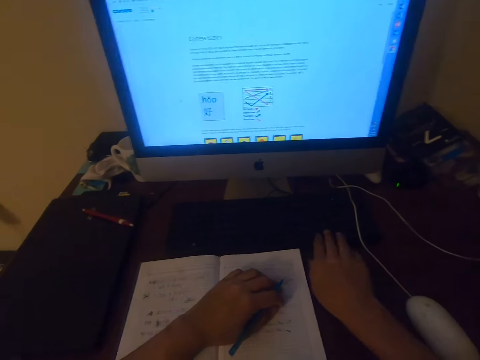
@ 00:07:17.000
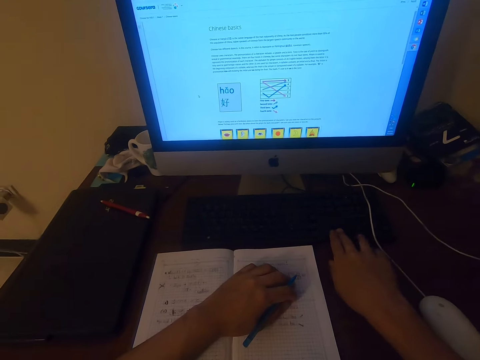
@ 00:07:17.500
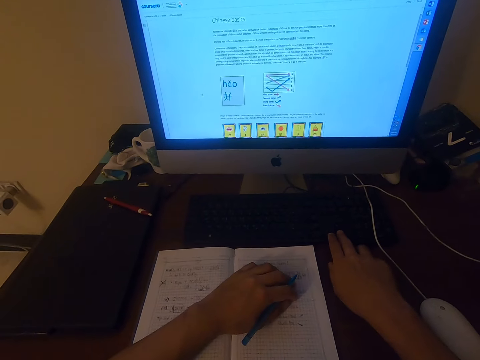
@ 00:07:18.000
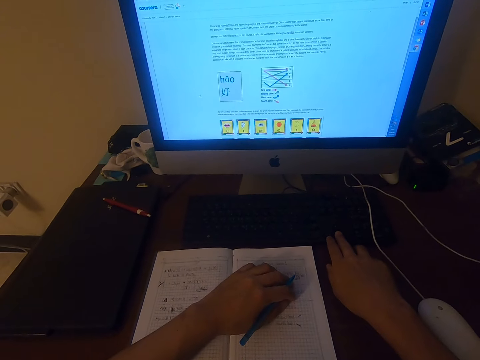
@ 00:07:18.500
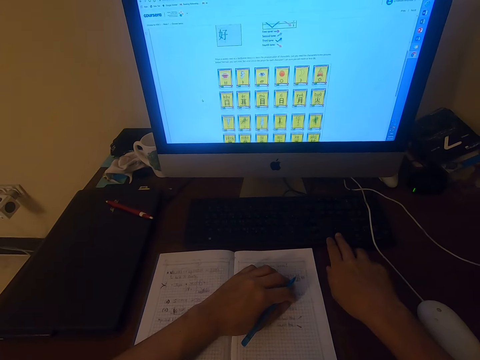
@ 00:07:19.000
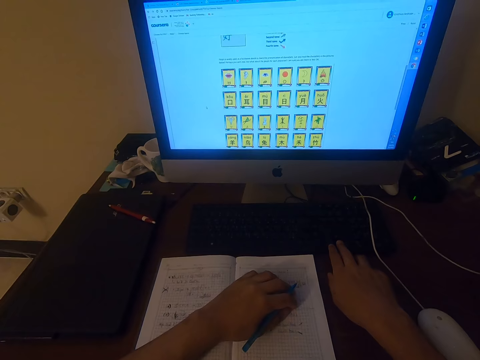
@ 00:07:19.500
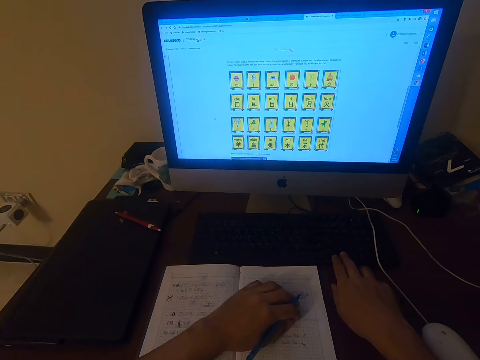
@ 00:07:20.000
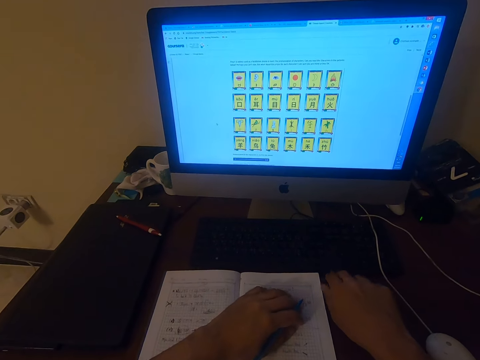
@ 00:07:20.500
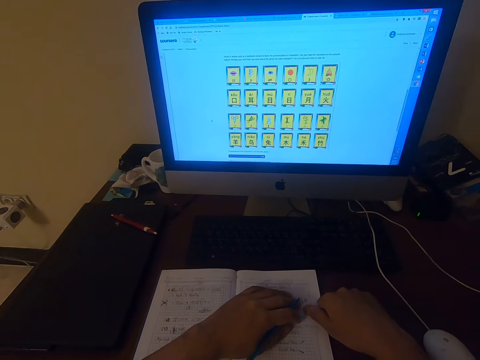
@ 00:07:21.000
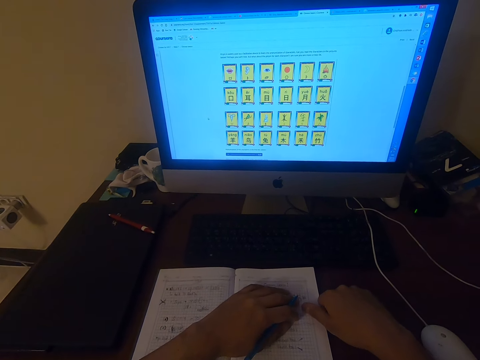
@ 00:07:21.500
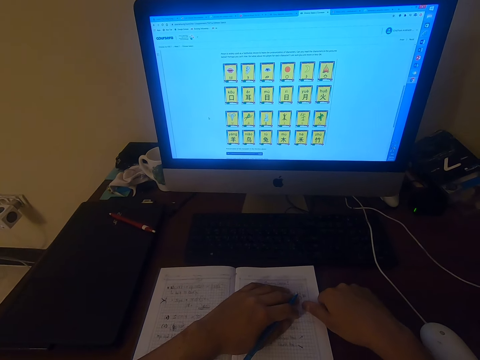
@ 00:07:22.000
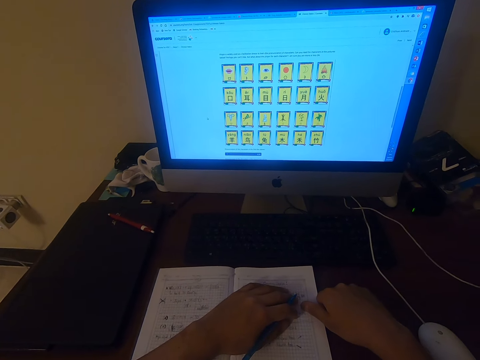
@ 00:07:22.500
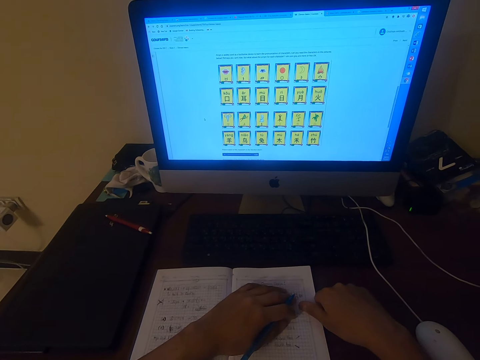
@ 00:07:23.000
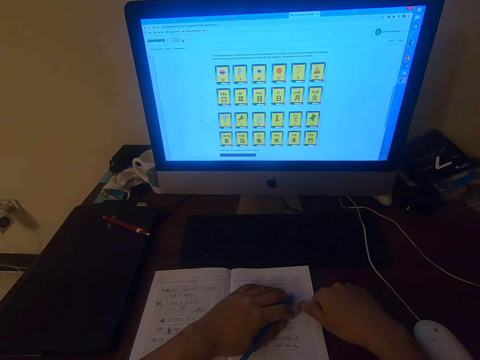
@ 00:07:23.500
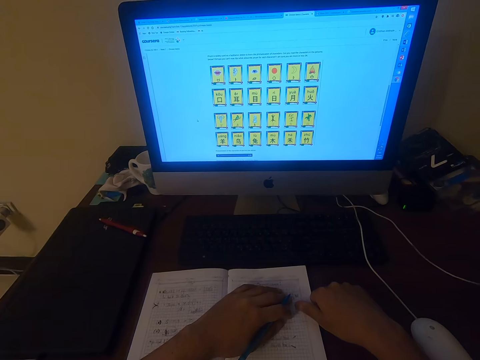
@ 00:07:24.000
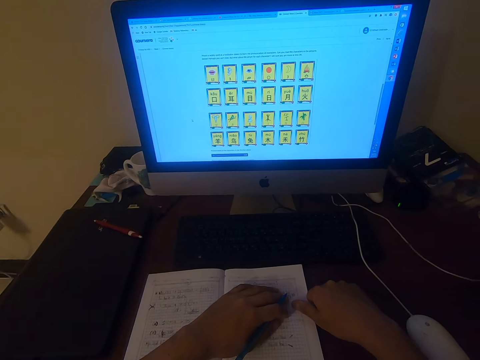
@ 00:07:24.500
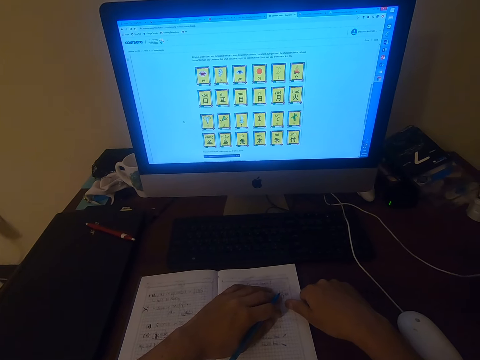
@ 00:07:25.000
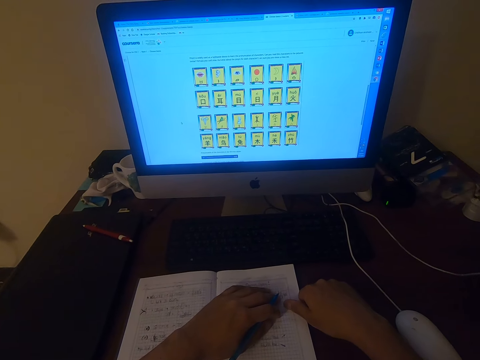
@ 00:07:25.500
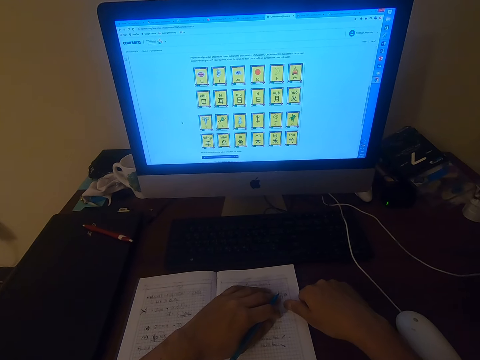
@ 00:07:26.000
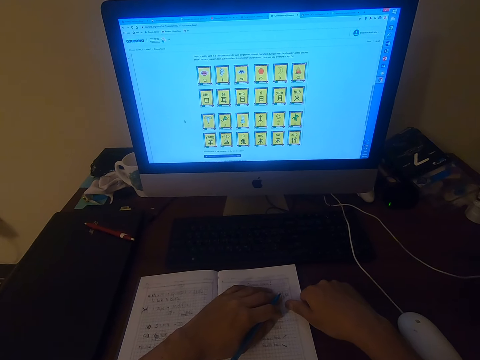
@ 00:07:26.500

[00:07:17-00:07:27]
The camera wearer presses the keyboard button. They press the keyboard button again. They look at the monitor.

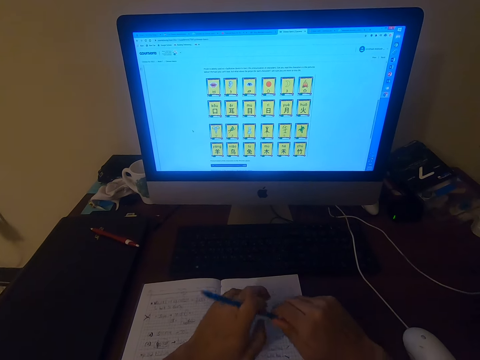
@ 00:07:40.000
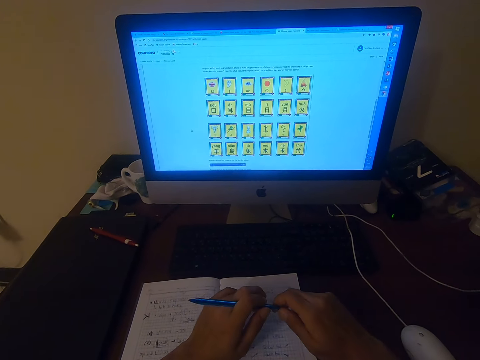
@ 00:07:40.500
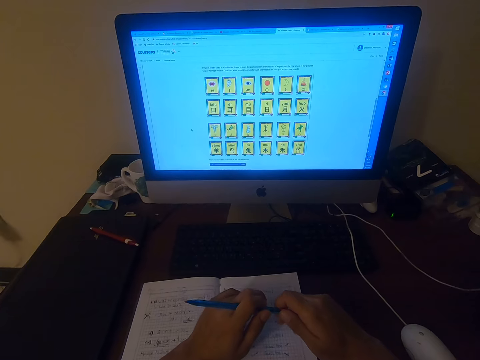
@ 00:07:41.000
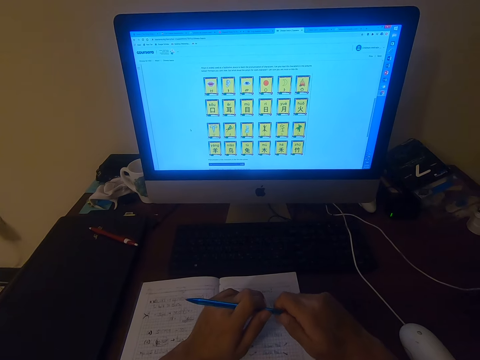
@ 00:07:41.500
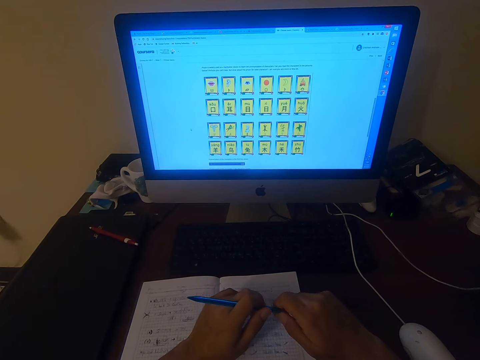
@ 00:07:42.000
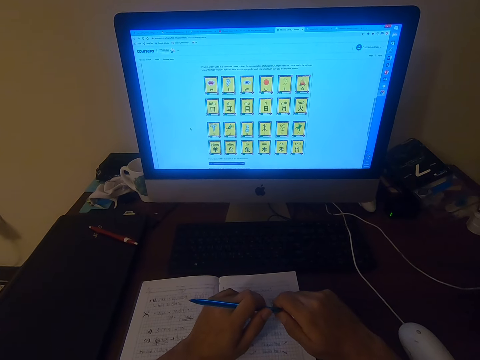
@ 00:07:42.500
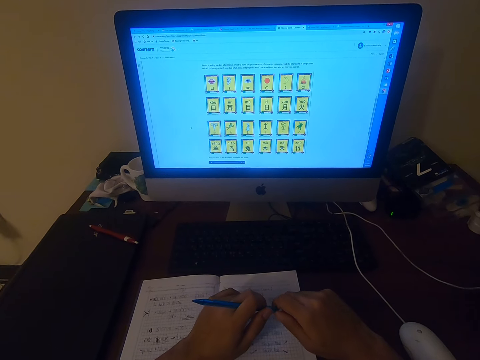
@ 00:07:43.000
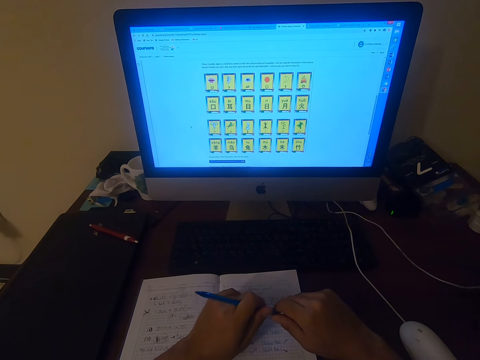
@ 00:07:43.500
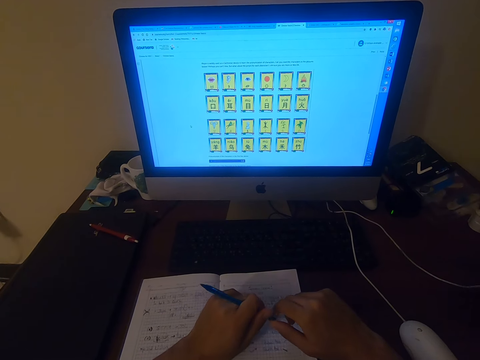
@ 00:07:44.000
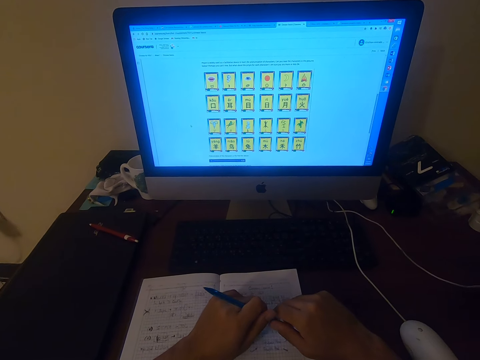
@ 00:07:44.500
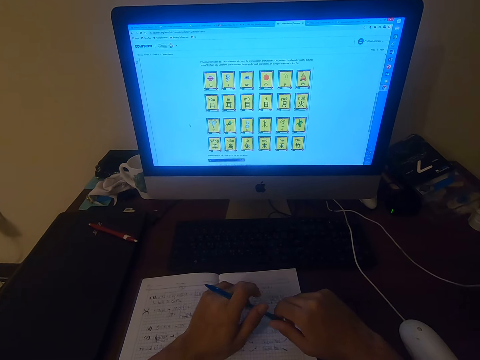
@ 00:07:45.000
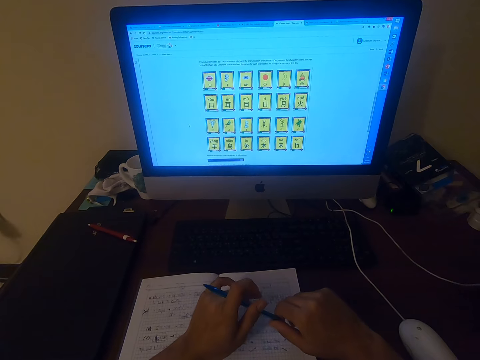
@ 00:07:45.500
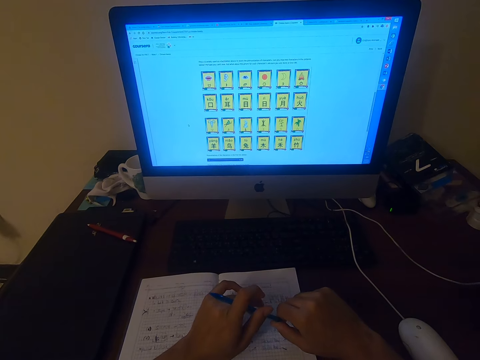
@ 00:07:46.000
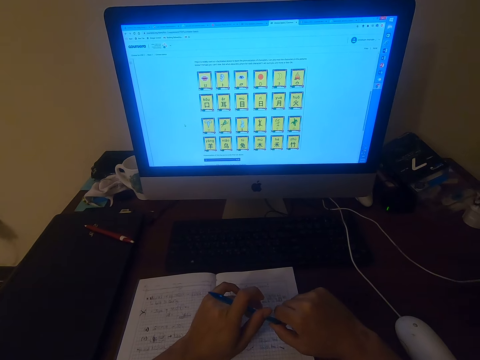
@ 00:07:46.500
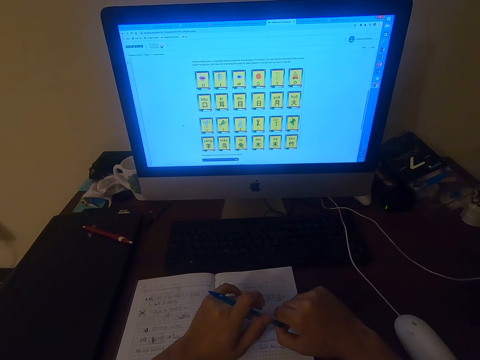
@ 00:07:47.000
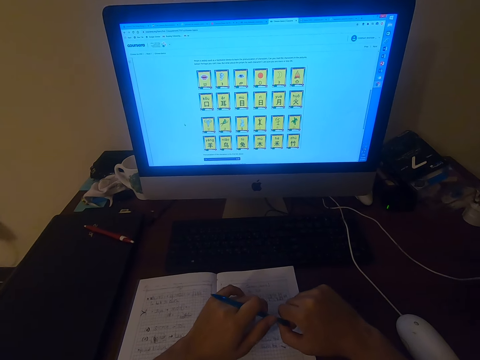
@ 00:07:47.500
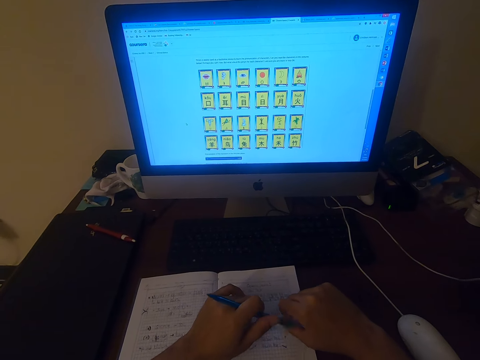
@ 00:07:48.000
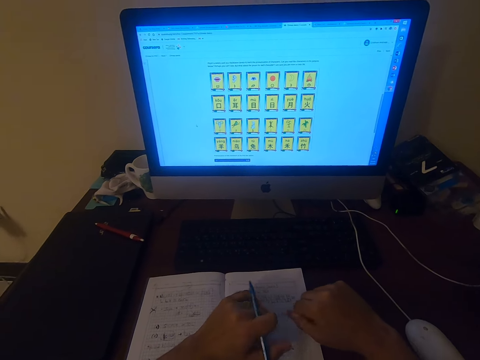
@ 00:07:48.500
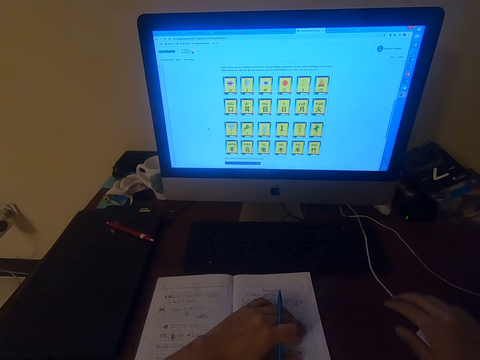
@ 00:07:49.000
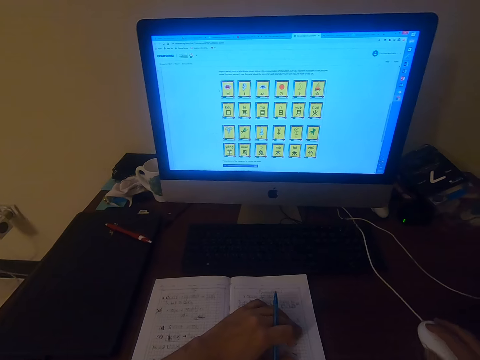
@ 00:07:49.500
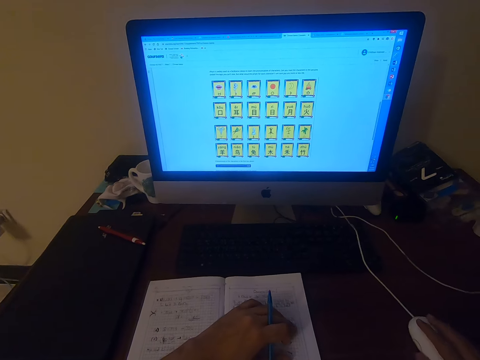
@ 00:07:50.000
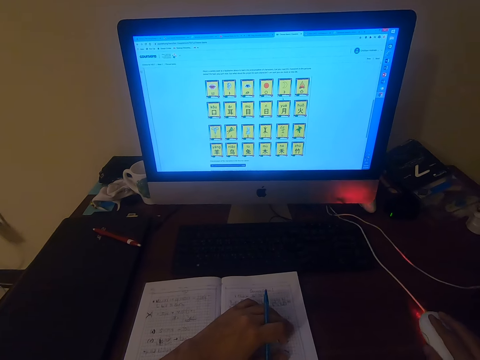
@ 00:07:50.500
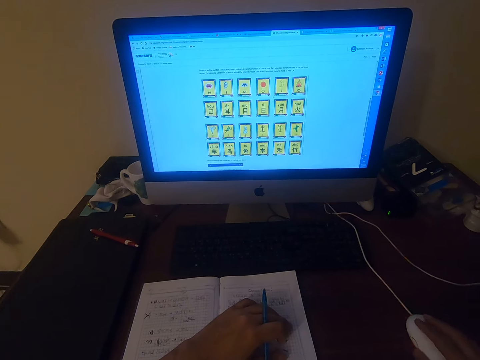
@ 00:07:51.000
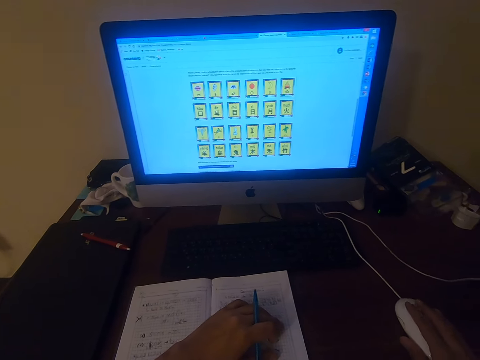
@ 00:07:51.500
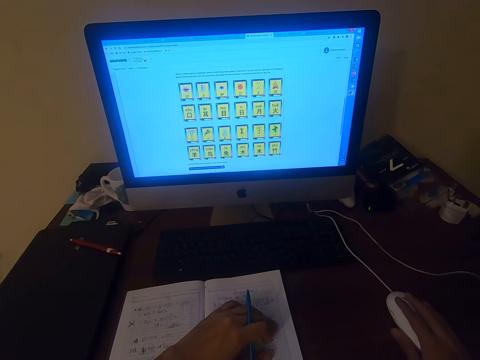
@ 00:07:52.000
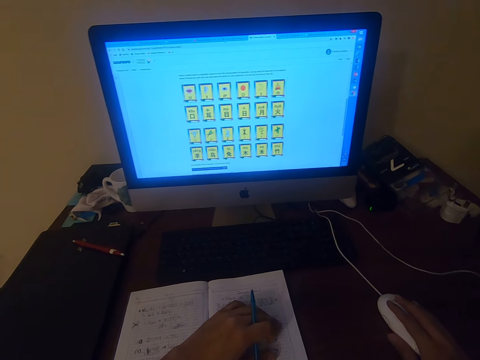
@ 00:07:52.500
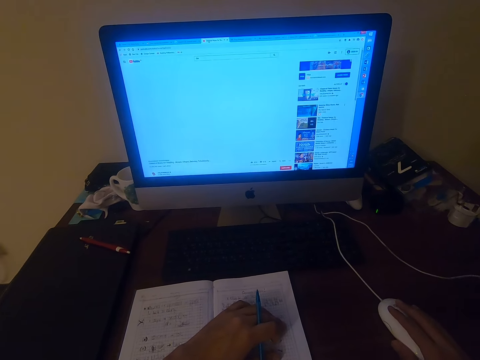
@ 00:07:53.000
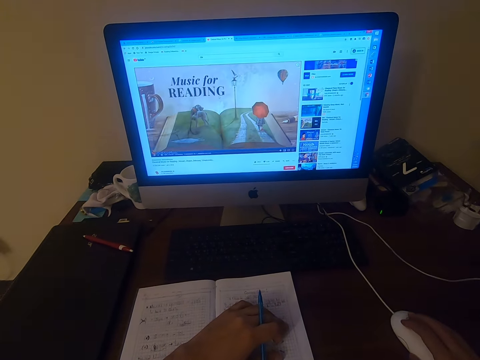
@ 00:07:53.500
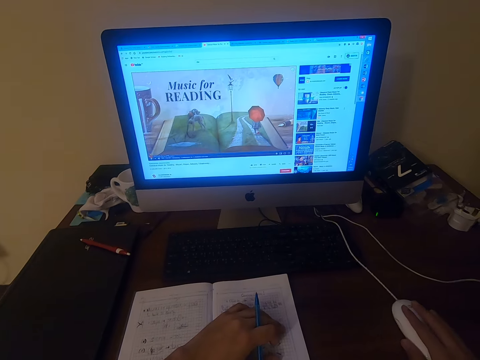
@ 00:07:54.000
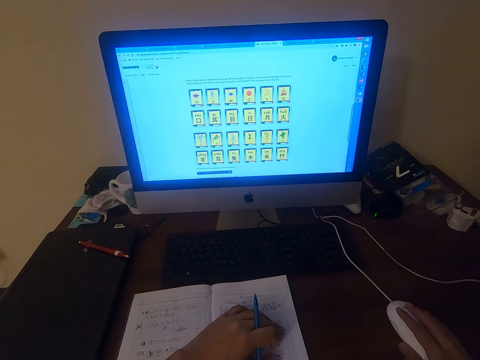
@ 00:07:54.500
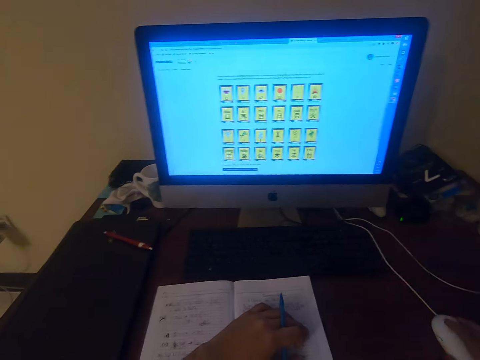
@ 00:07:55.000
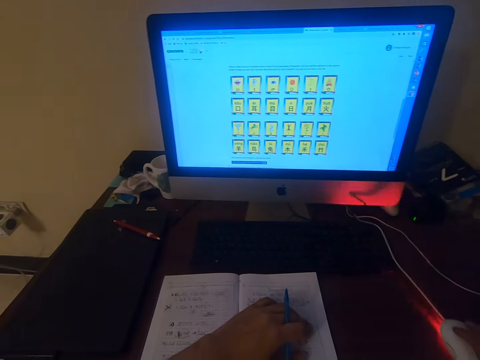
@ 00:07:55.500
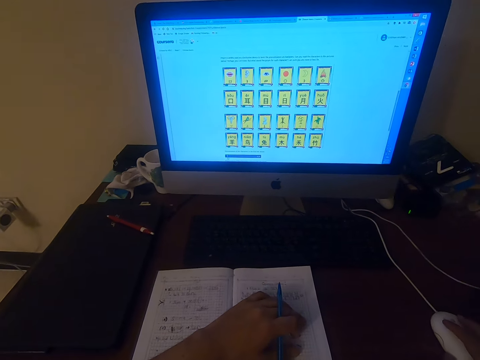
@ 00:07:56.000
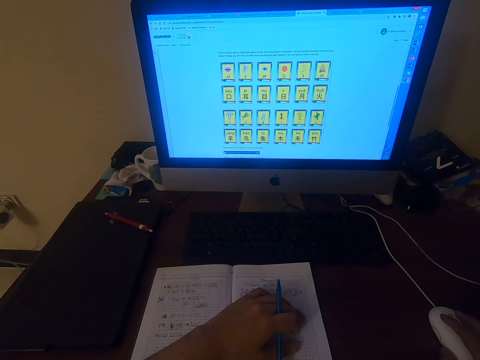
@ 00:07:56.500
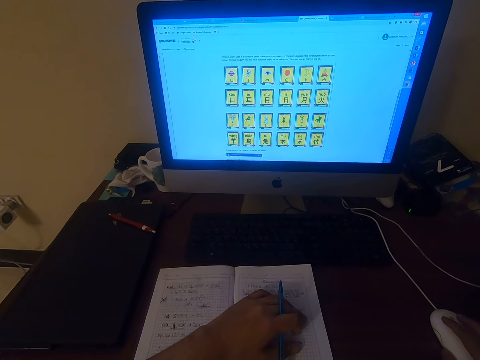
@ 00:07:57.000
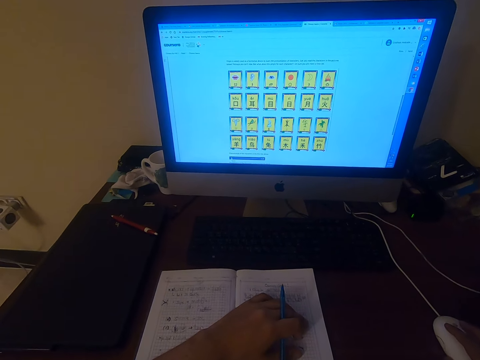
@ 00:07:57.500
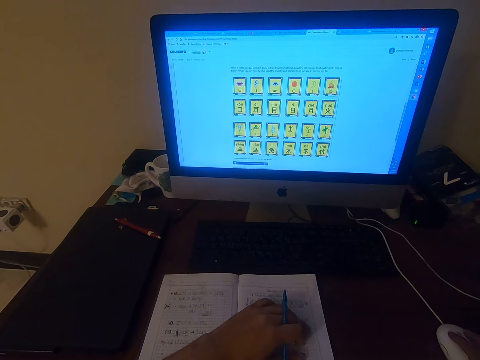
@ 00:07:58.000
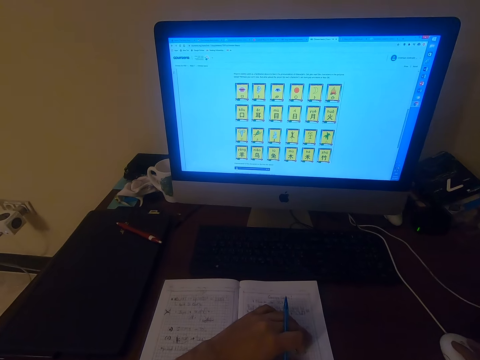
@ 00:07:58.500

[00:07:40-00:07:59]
The camera wearer rotates the pen in his hands. He operates the computer. He clicks the mouse. He clicks the mouse repeatedly.
